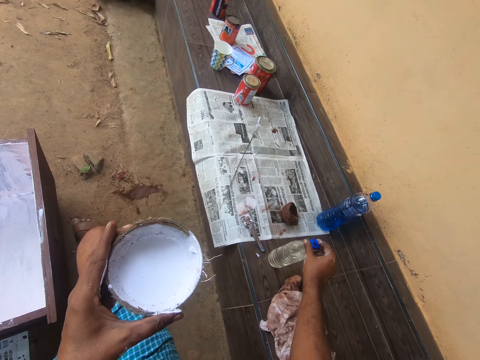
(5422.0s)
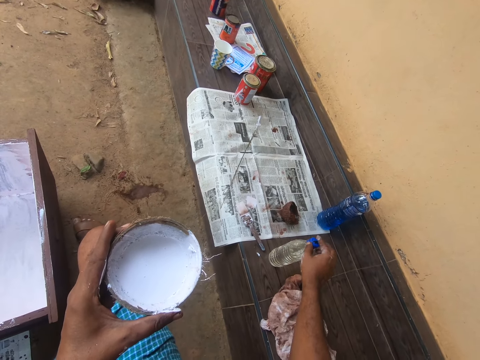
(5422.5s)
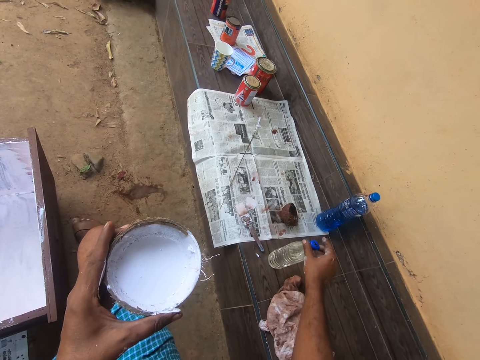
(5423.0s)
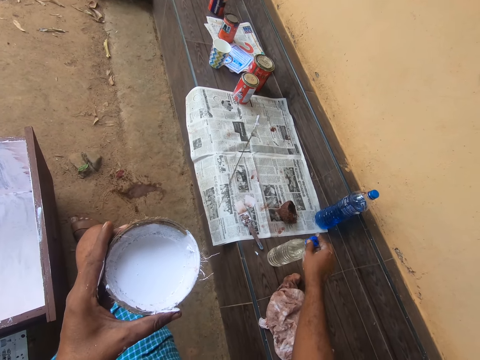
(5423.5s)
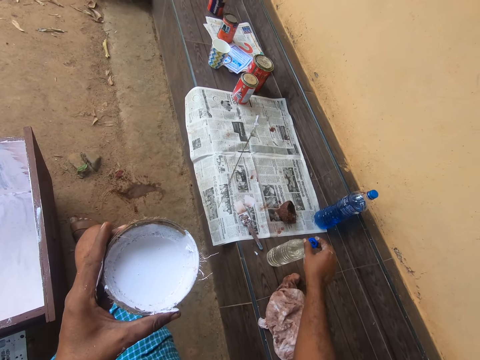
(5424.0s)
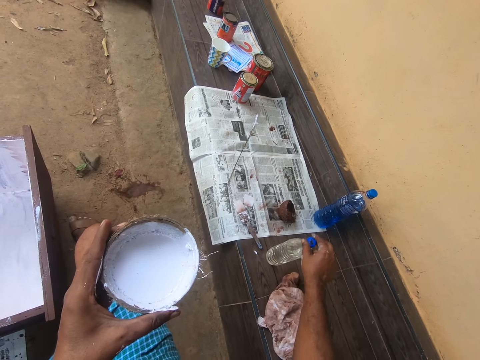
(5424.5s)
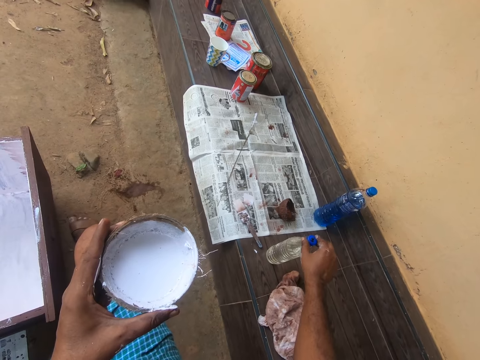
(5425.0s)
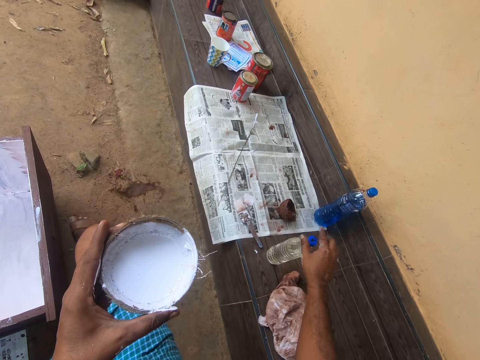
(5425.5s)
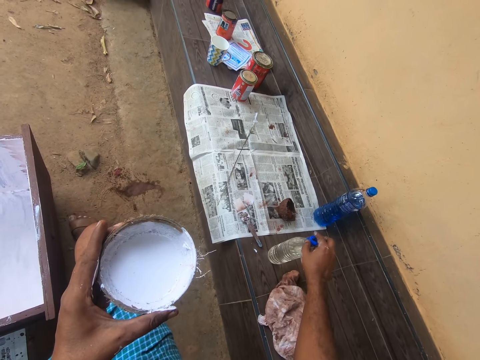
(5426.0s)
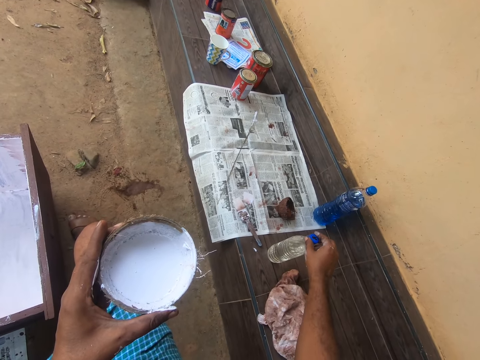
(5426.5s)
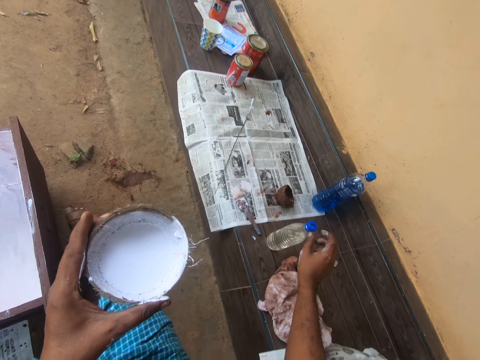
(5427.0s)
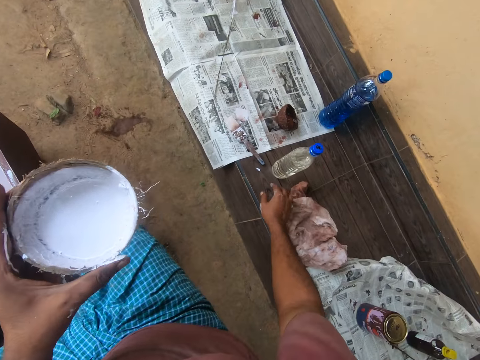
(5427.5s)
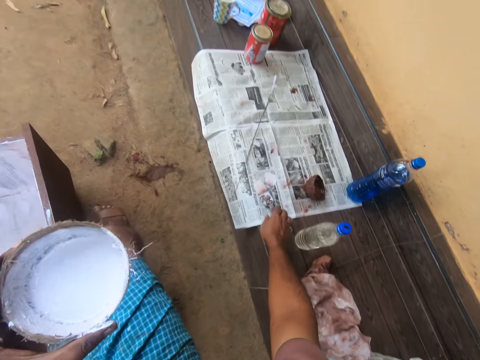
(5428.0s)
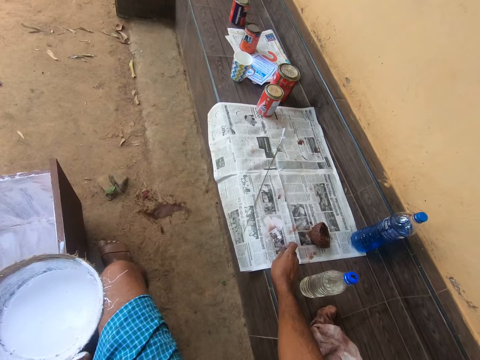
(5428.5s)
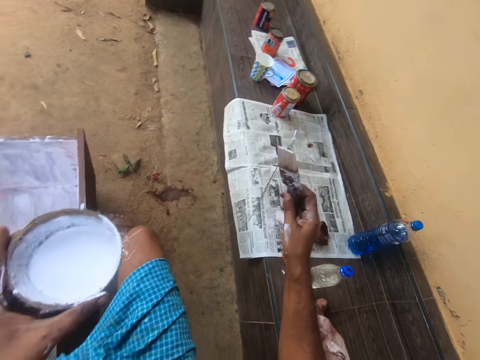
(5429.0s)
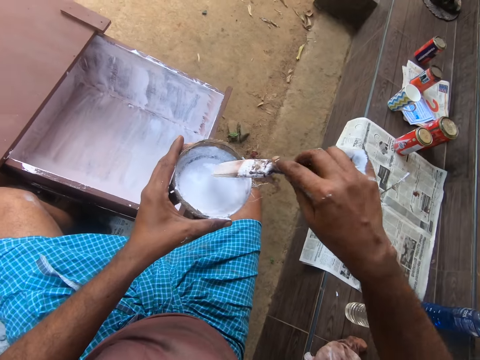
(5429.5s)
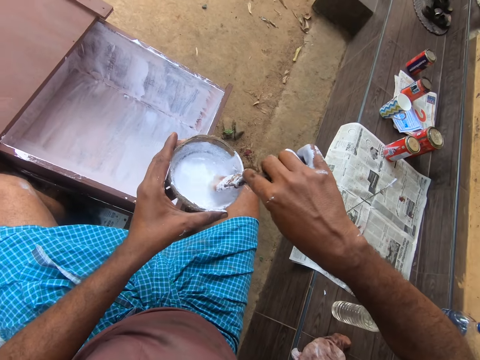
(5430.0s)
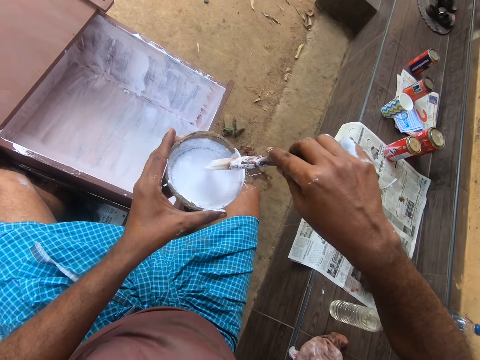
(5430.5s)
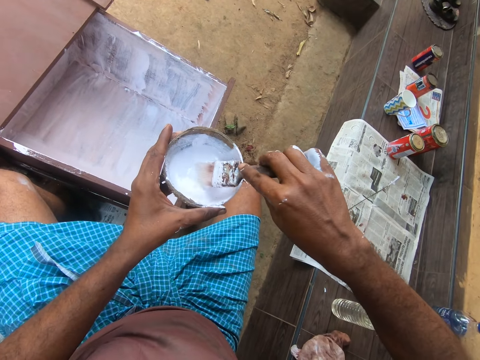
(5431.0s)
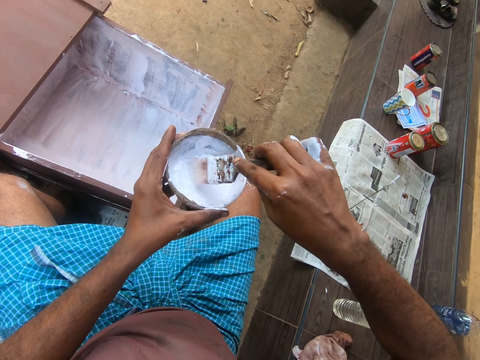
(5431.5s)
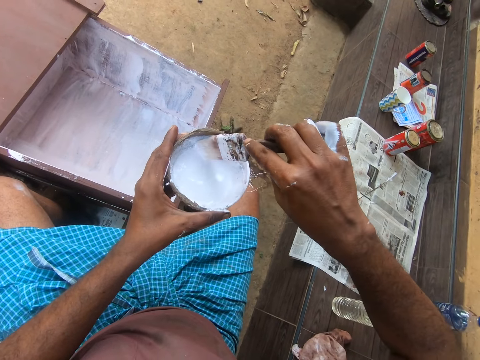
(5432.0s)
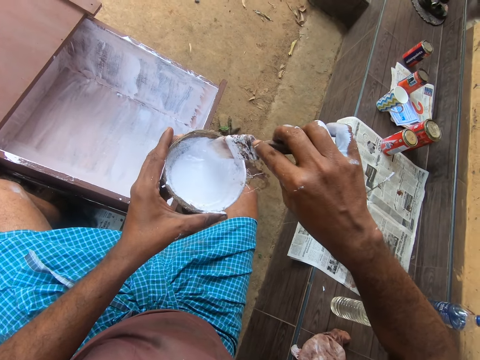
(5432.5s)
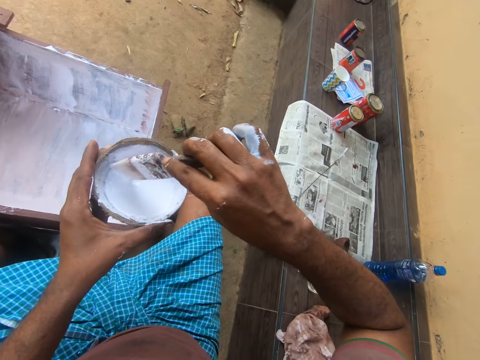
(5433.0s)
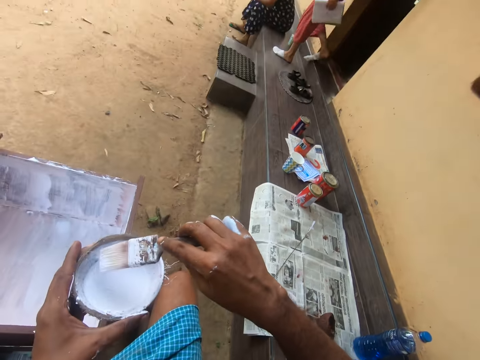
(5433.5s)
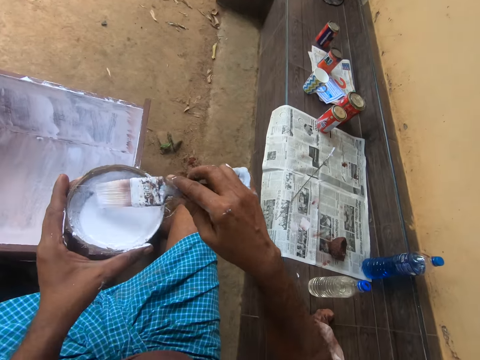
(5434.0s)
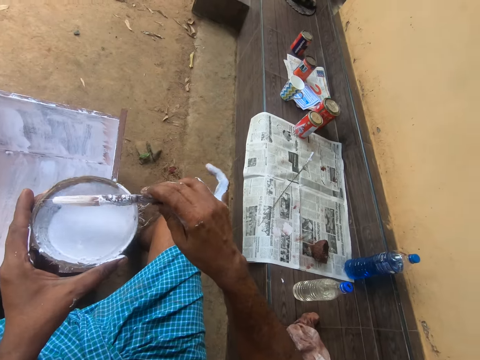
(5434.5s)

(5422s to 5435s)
The camera wearer closes the bottle with the lid. He holds the woody shell of a coconut. He picks up the paint brush from the table with his right hand. He holds the paint brush. He stirs the paint in the container with the paint brush in his right hand. He soaks the paint brush into the white colour.

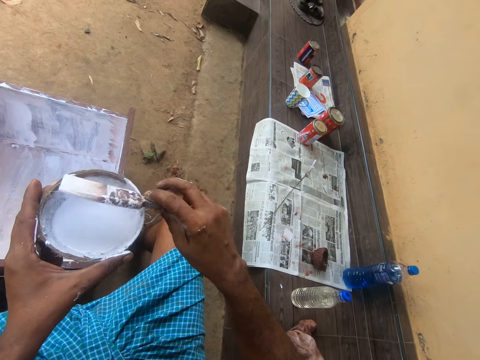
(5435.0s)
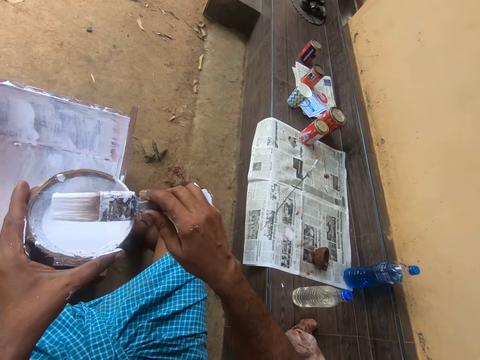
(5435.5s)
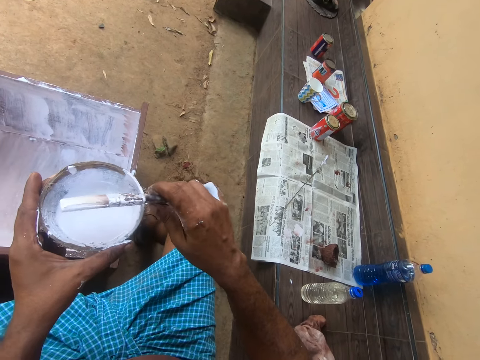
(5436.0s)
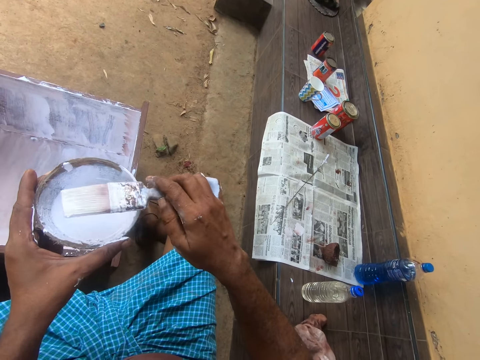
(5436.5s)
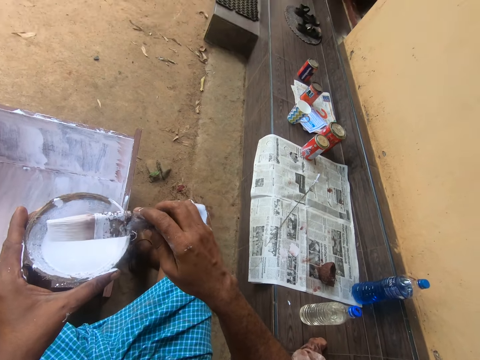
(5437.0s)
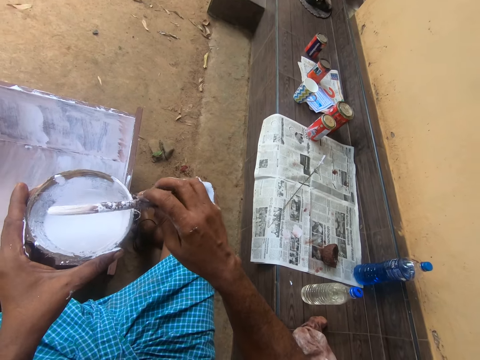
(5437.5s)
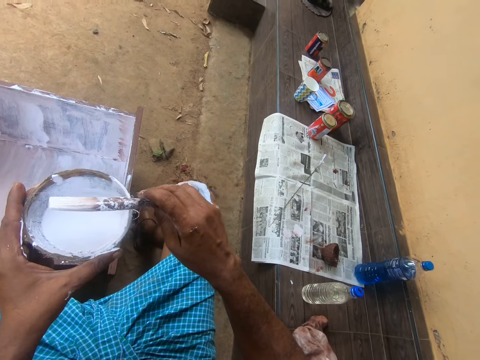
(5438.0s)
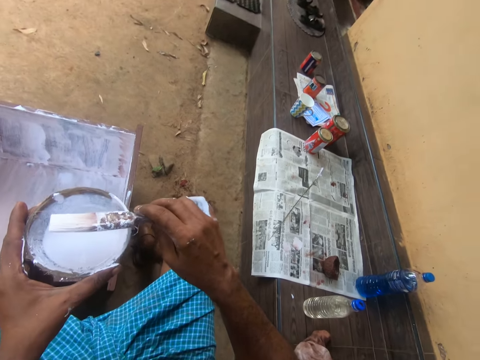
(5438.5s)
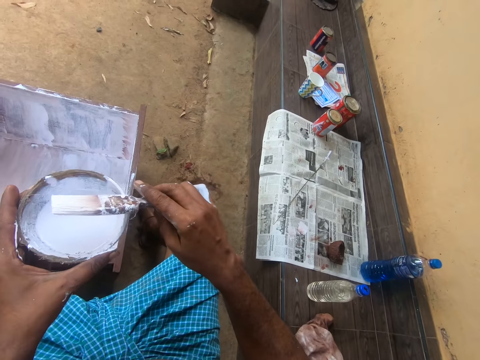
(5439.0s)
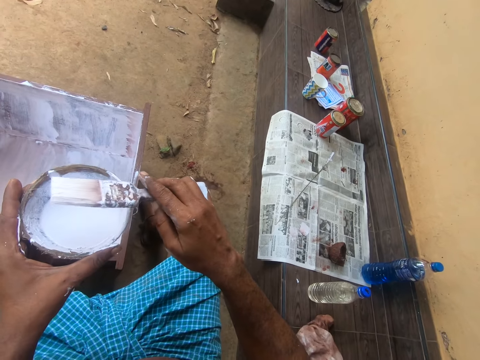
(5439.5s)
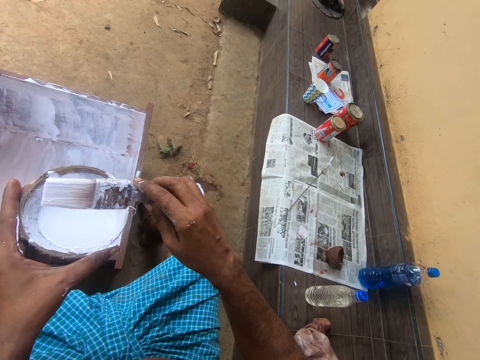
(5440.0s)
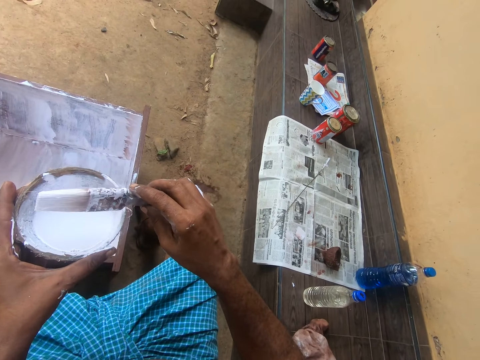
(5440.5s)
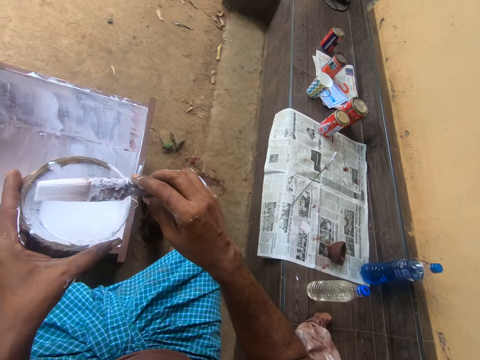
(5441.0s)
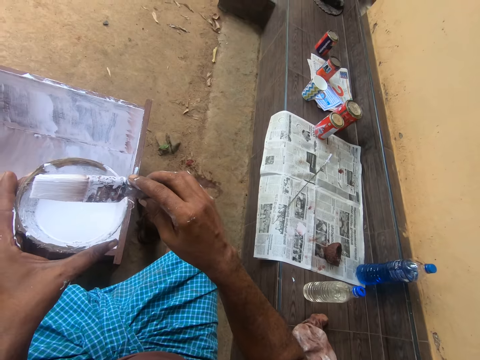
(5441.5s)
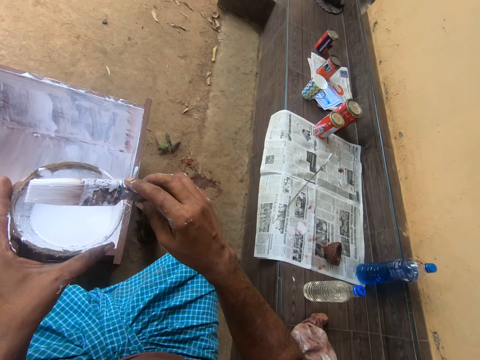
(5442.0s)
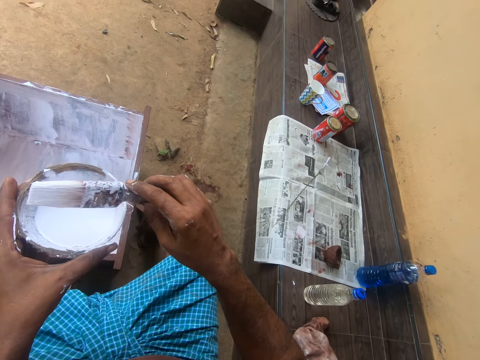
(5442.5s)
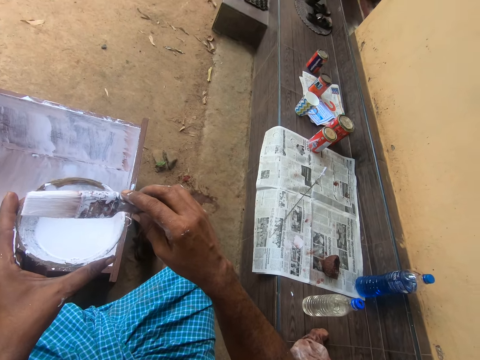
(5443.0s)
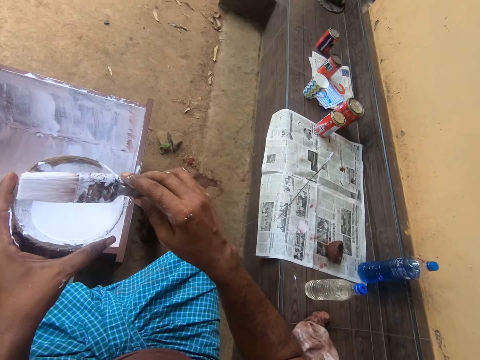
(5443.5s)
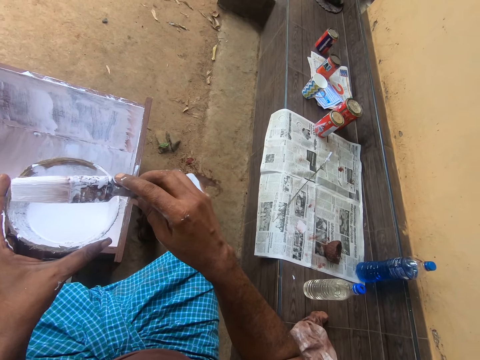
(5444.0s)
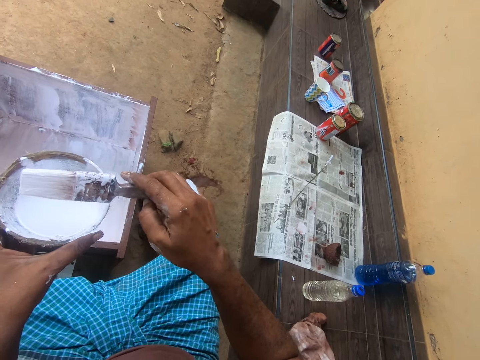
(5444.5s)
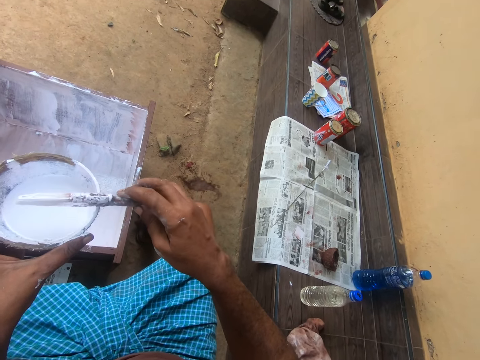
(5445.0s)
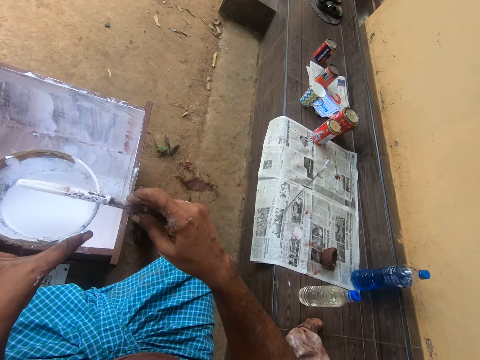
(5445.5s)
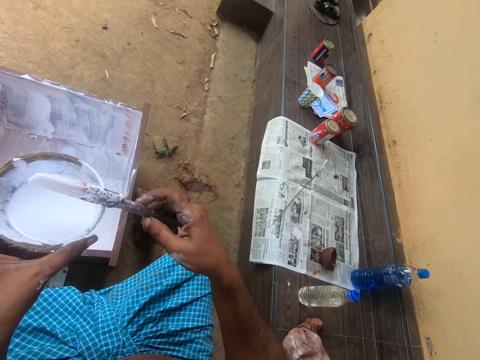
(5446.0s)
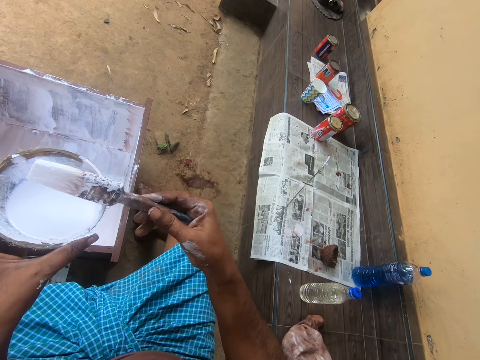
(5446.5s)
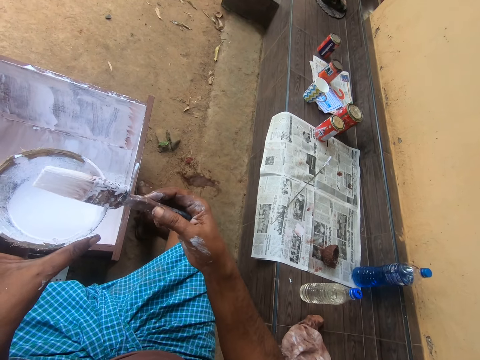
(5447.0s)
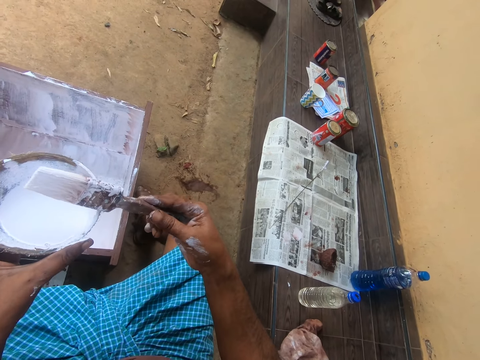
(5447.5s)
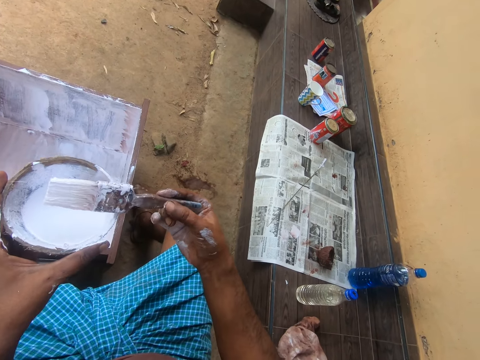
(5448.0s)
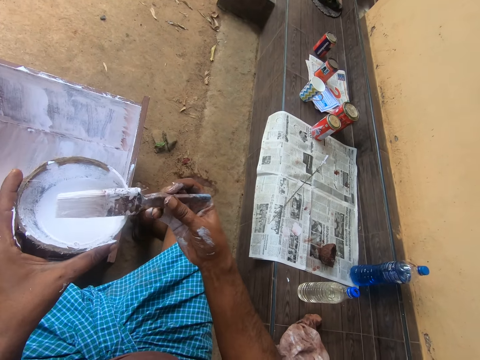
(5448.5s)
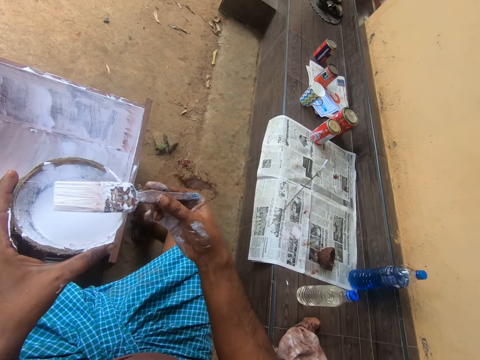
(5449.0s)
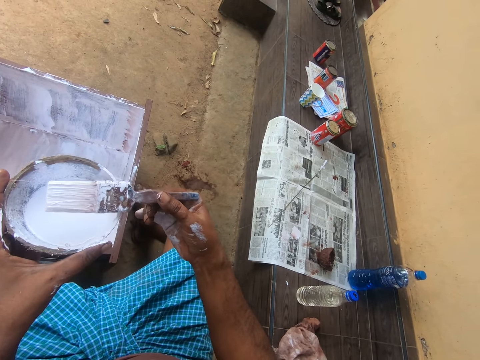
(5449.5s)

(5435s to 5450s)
The camera wearer holds the paint brush.
